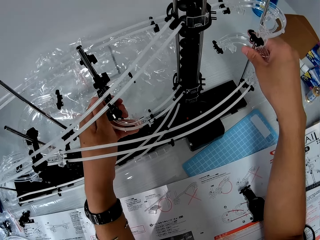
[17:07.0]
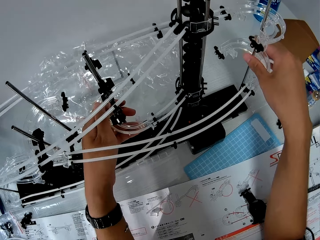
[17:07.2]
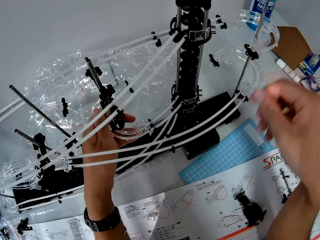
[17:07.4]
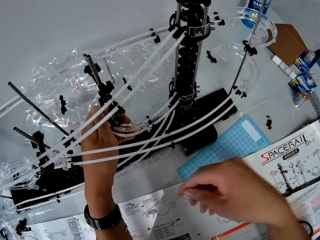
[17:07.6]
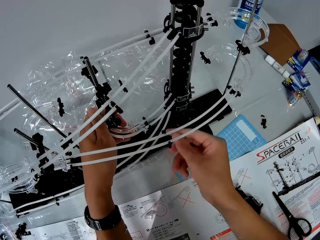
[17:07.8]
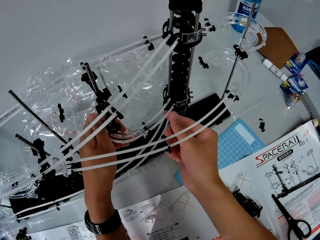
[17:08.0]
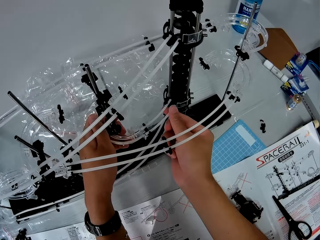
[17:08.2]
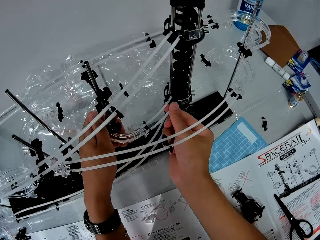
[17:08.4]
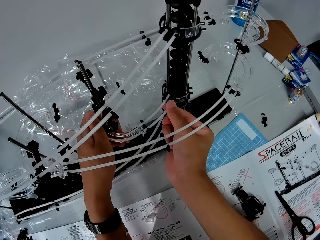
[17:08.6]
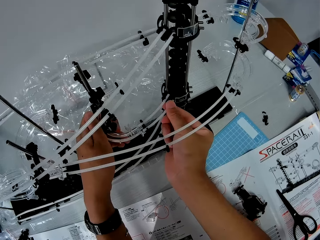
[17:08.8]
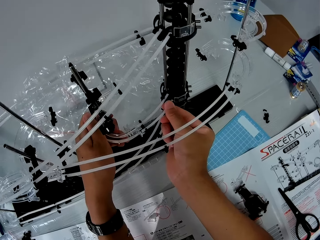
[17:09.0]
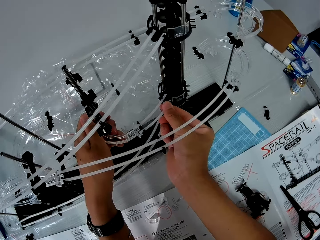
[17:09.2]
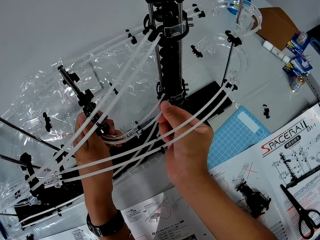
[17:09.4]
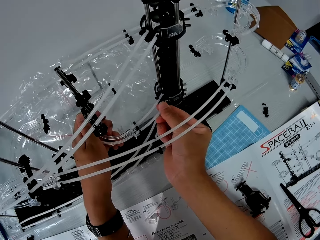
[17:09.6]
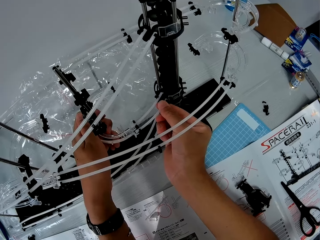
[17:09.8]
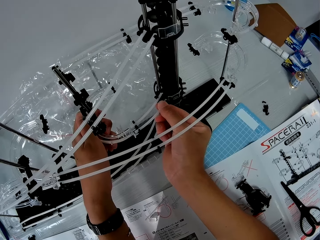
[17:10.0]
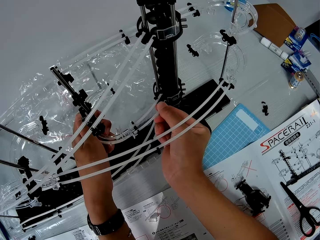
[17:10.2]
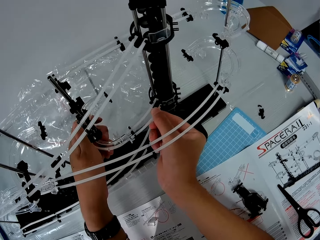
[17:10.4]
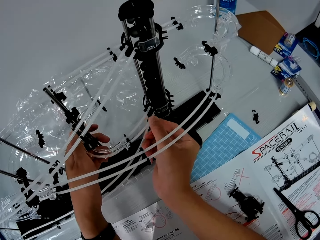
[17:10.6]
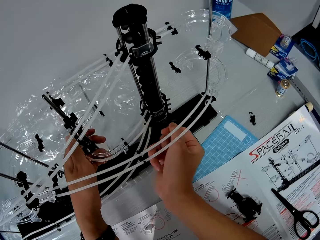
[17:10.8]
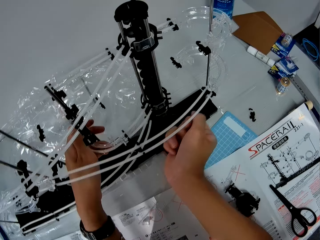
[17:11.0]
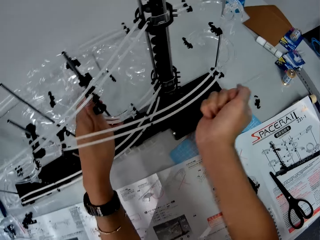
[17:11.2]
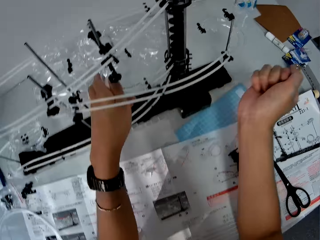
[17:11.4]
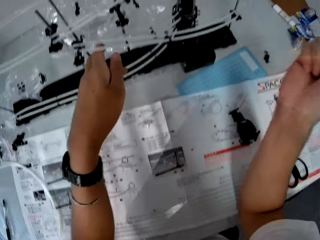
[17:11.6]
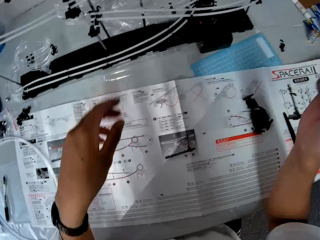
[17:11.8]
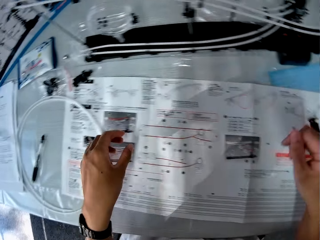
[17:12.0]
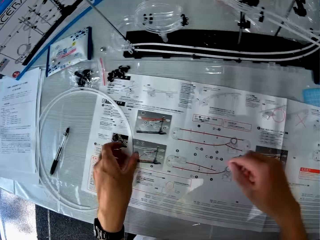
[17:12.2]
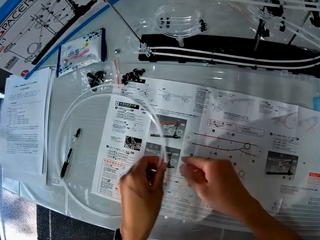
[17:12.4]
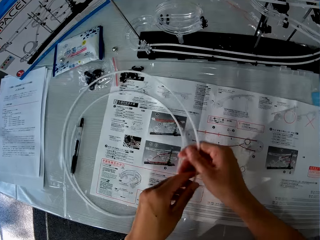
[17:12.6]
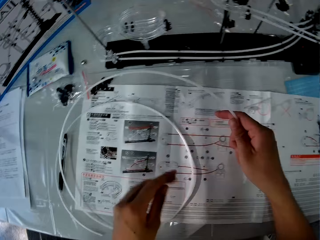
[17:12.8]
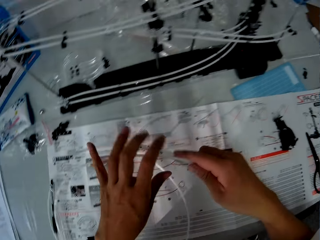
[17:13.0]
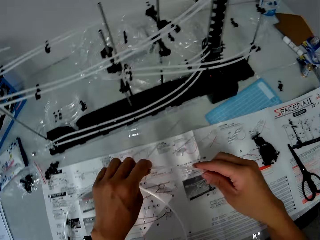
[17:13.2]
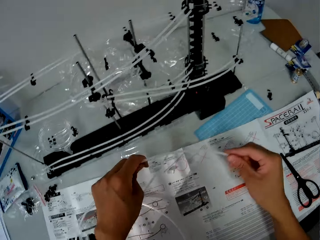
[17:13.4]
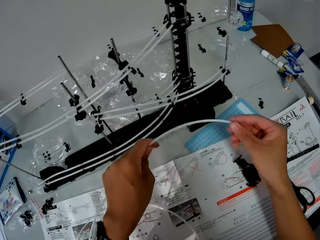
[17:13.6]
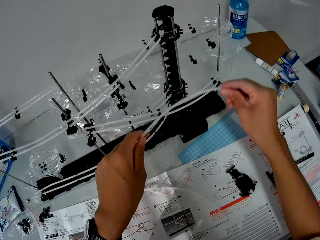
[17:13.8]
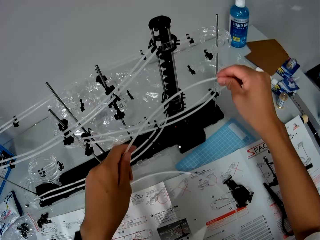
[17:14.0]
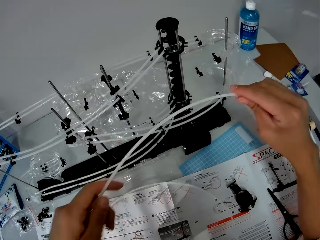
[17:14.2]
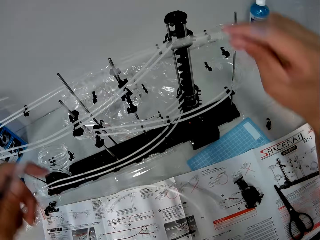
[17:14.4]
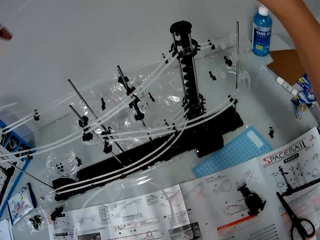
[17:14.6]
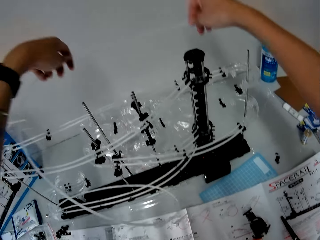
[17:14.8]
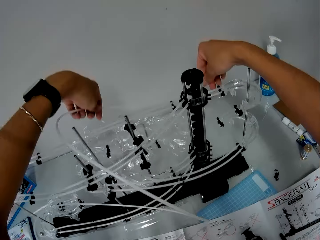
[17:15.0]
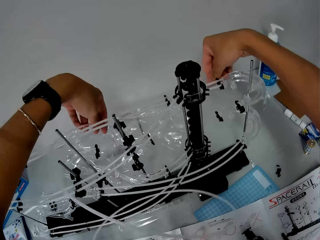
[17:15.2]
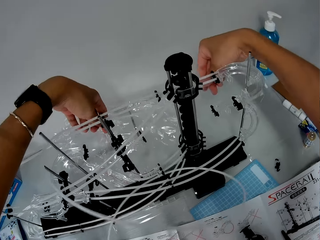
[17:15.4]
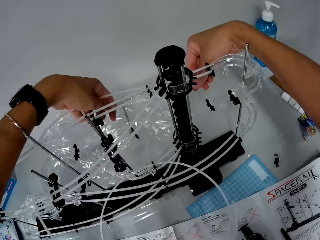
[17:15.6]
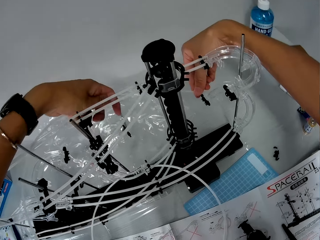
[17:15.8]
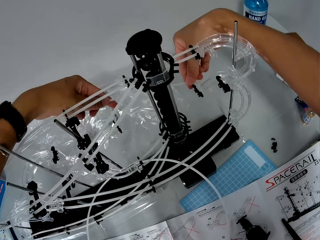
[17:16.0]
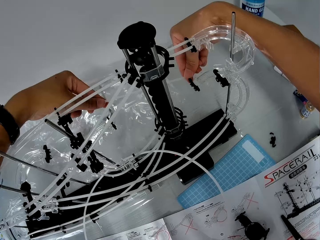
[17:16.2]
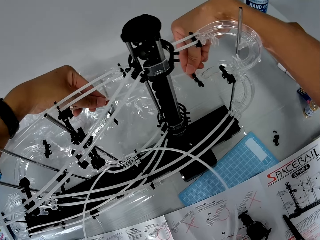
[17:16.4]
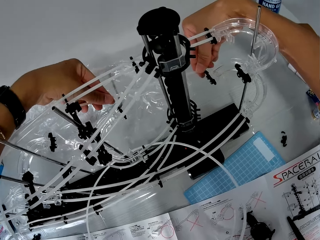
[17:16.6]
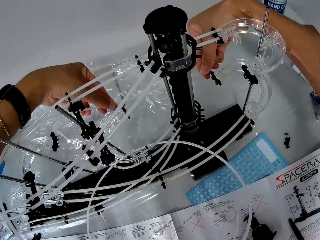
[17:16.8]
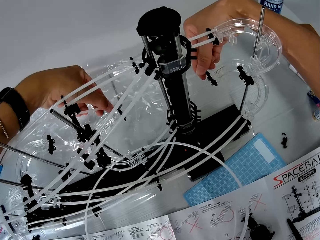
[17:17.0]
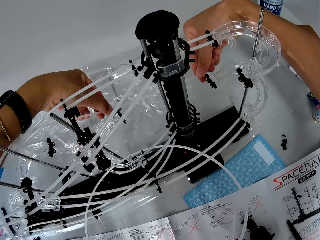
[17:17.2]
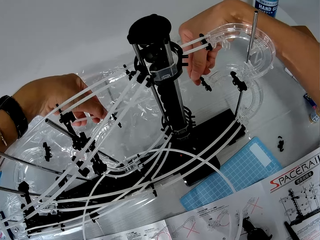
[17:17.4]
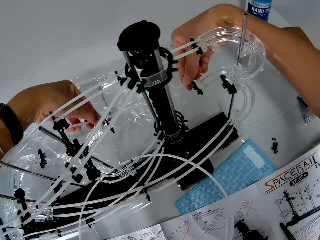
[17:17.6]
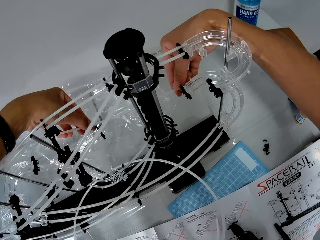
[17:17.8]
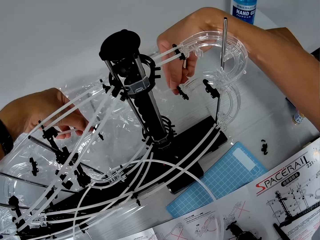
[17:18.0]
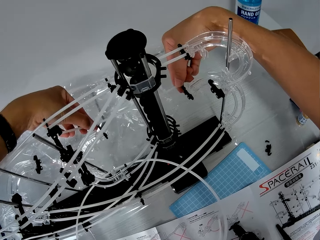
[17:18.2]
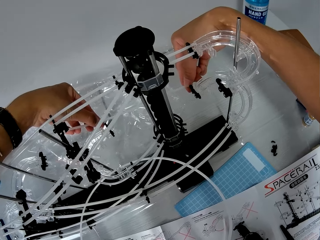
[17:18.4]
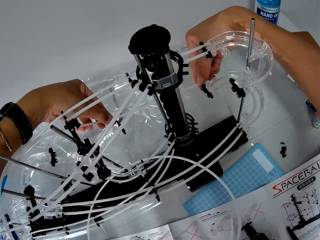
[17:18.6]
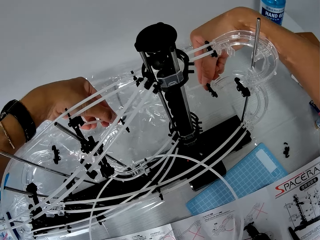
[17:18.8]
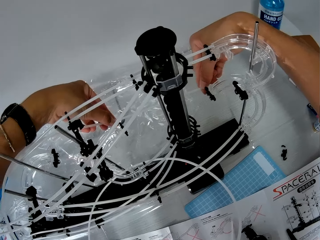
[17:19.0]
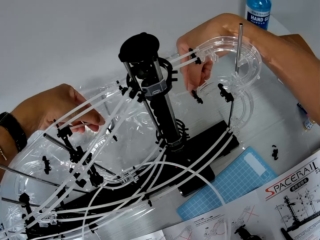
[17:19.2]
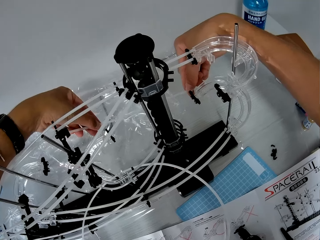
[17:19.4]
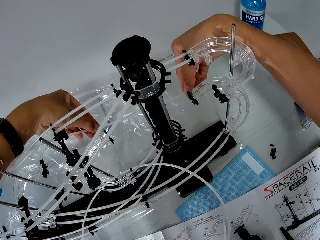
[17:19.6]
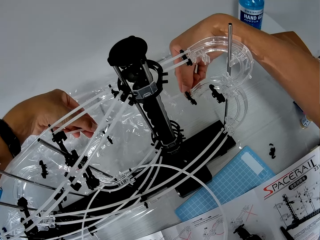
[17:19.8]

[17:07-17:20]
The camera wearer pushes the standard rail in the space rail. They move backwards. They pick the circular piece from the table again. They turn around. They pull the standard rail on the booklet. They stretch the standard rail. They take the circular piece over the space rail. They measure the side of the space rail with the circular piece.

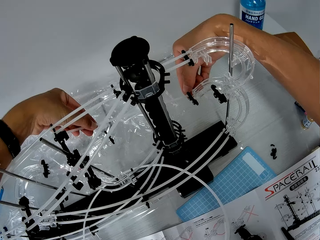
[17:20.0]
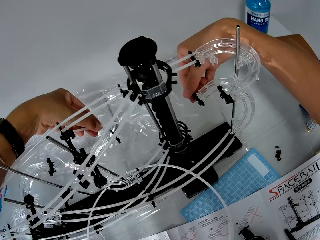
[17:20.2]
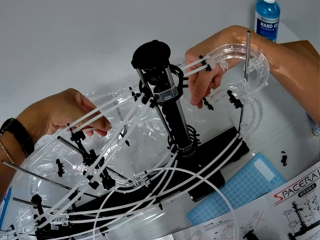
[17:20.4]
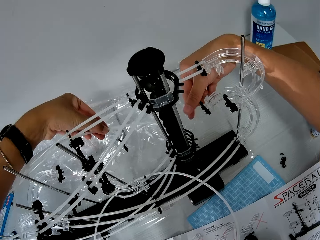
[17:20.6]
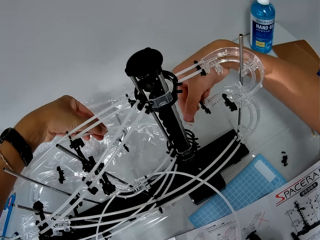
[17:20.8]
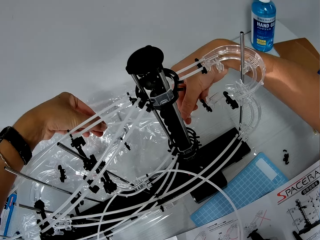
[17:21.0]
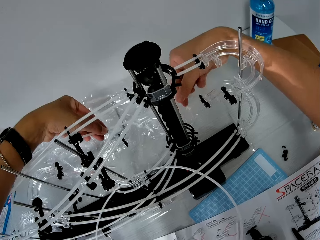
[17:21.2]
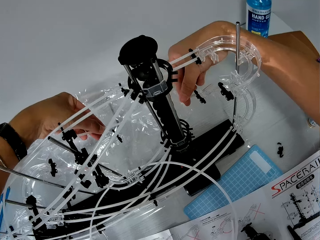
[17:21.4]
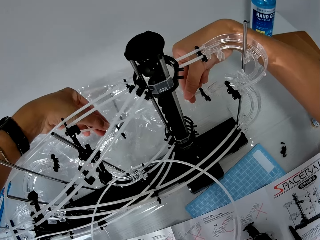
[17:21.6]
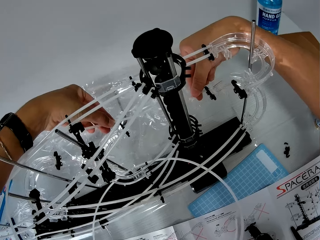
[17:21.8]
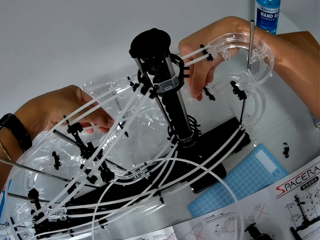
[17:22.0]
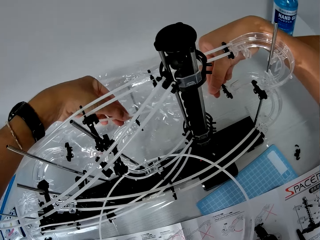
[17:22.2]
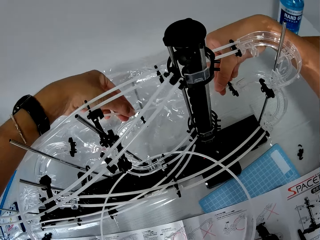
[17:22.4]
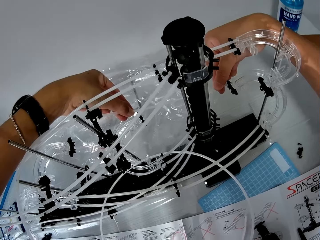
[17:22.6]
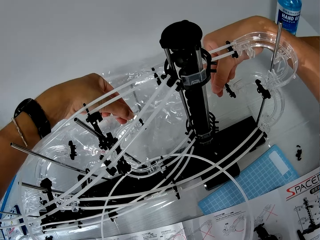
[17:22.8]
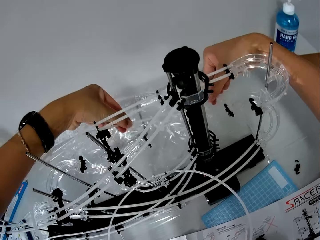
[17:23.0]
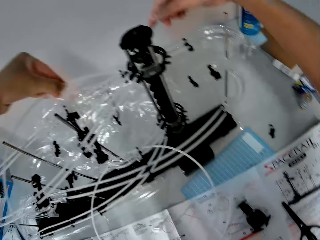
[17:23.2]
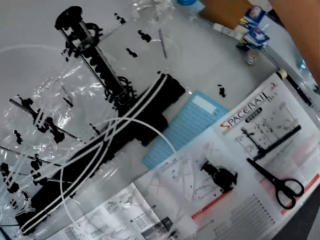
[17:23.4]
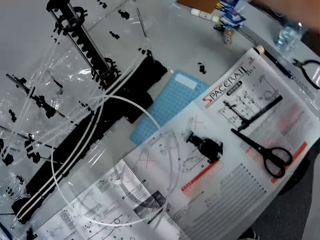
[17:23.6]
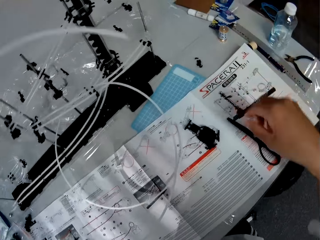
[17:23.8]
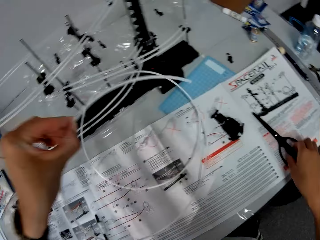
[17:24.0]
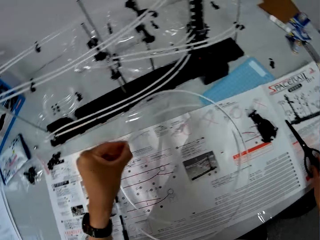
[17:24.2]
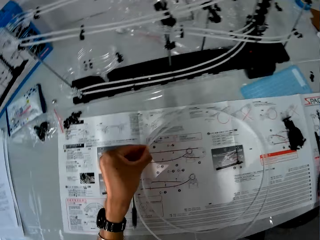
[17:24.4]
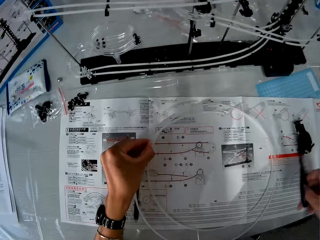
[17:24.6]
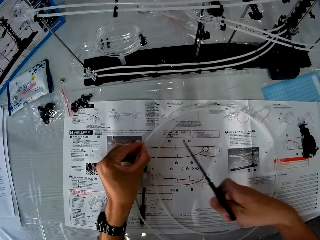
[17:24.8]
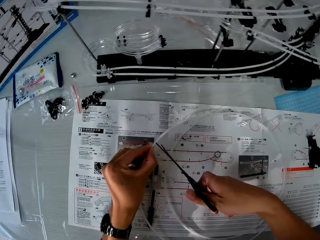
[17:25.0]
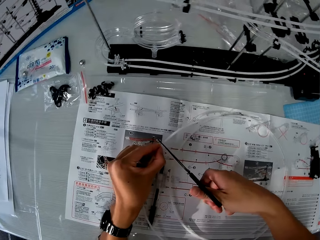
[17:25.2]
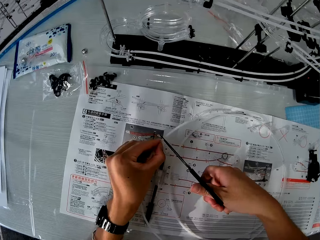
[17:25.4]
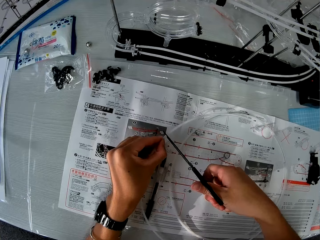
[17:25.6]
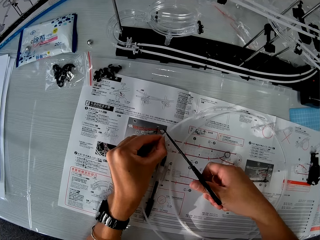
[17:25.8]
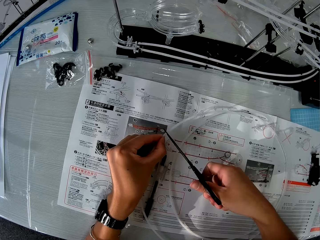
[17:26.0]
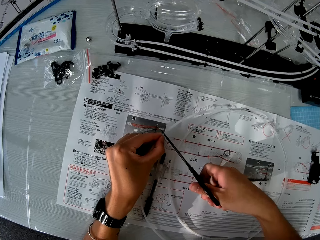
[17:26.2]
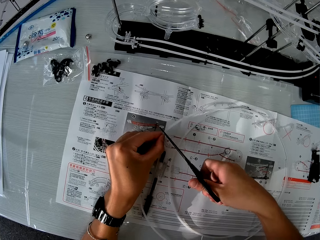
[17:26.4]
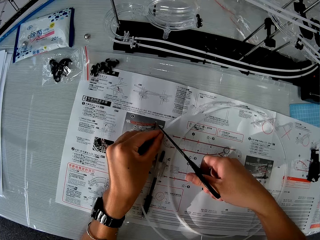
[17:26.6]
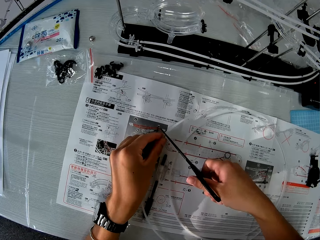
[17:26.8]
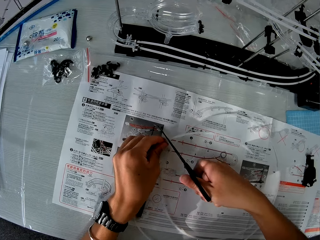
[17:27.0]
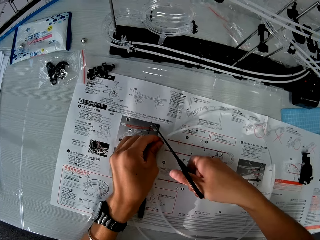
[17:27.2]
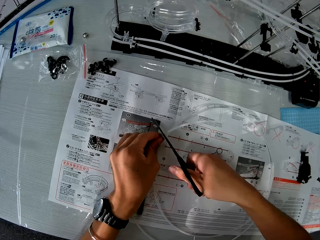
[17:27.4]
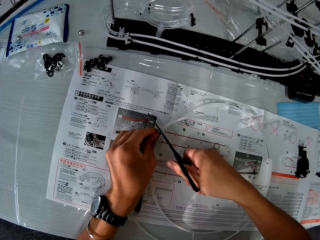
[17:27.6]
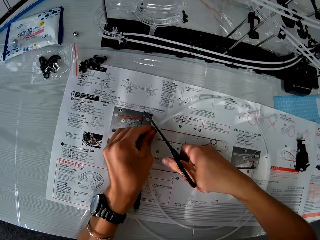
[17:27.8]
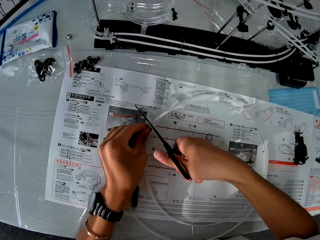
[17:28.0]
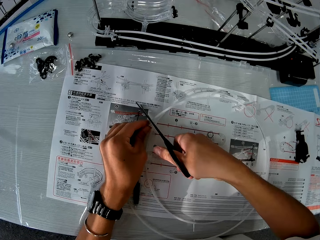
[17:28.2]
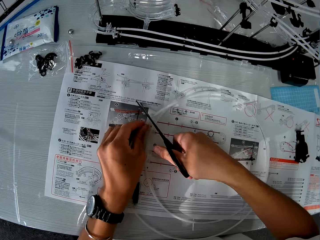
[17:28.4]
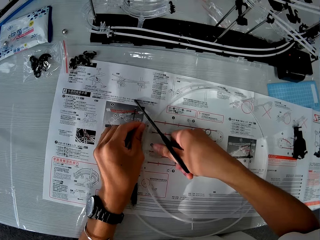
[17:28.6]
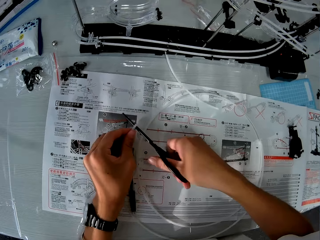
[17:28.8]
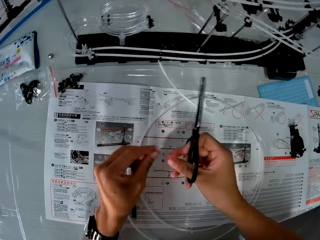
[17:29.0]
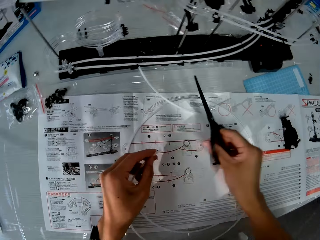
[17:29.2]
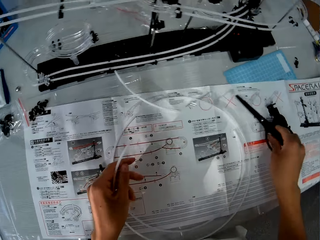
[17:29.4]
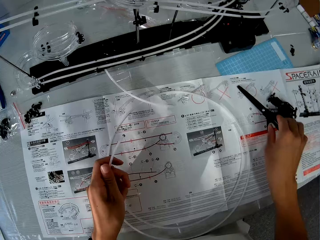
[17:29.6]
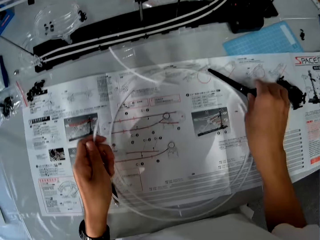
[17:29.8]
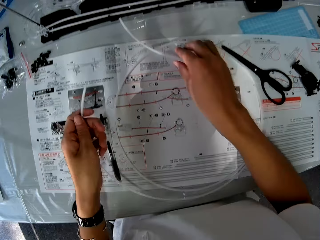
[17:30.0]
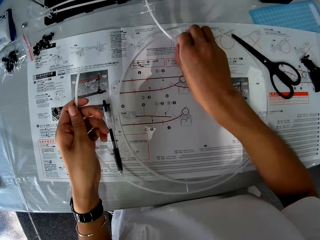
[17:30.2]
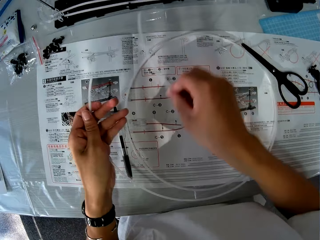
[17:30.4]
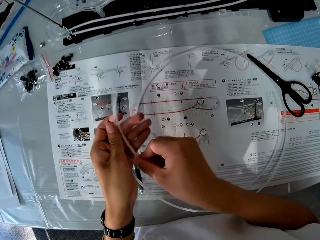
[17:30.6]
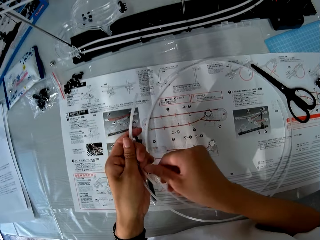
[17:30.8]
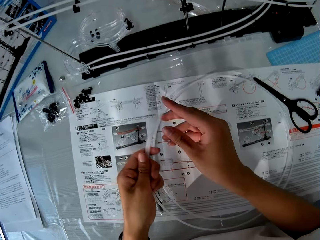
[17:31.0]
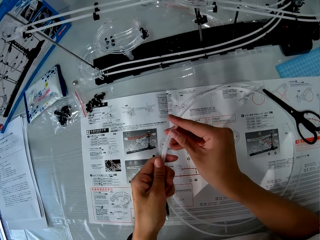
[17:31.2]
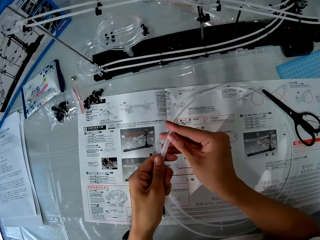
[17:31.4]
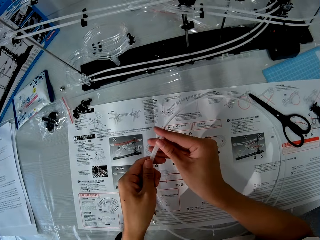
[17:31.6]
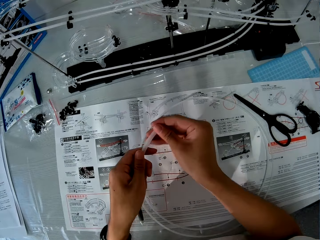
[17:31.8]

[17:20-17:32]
The camera wearer moves the standard rail over the space rail. He places the circular piece on the table. He picks the scissors from the table. He cuts the circular piece with the scissors. He drops the scissors on the table. He picks the piece from the table. He puts the piece in his left hand beside the other piece in his hand. He measures the standard rails. He compares the pieces together.
